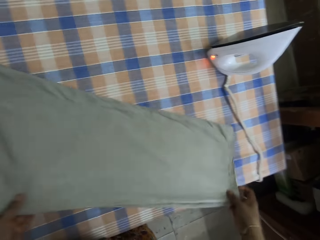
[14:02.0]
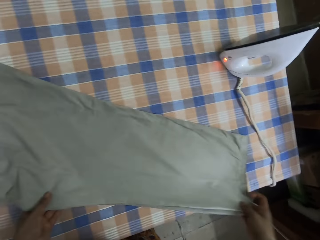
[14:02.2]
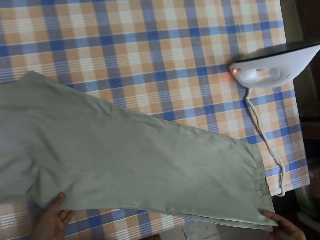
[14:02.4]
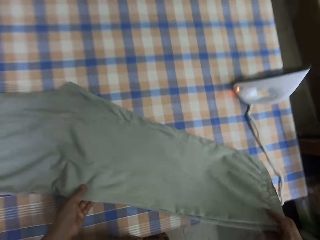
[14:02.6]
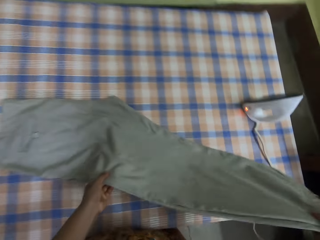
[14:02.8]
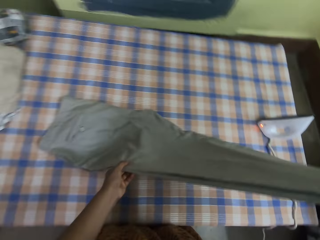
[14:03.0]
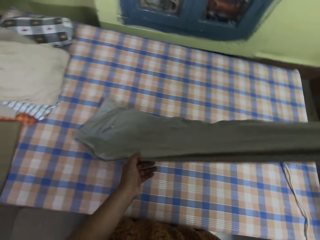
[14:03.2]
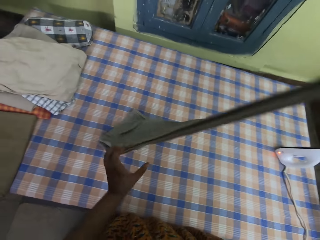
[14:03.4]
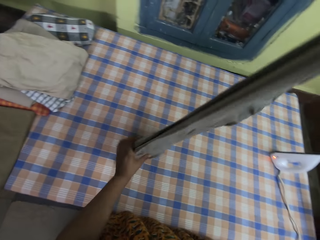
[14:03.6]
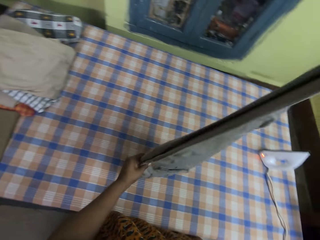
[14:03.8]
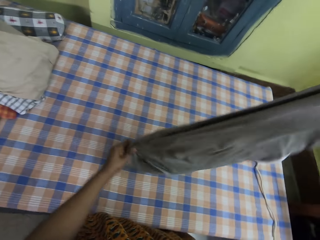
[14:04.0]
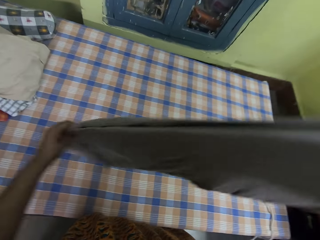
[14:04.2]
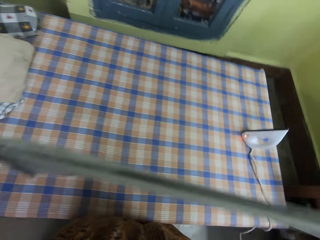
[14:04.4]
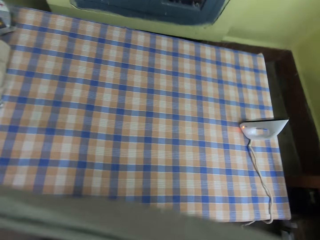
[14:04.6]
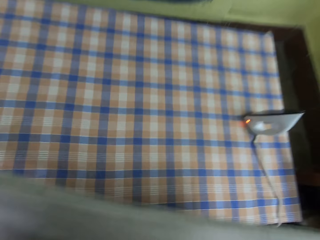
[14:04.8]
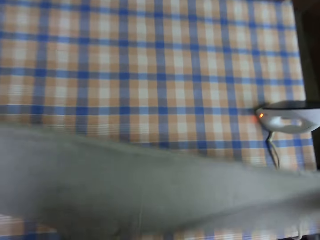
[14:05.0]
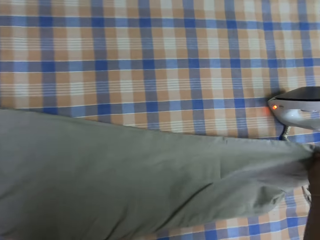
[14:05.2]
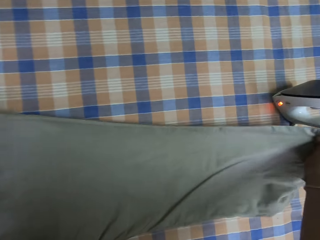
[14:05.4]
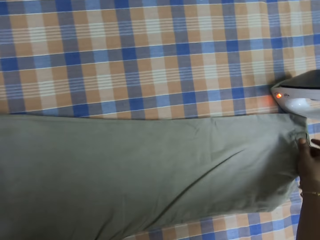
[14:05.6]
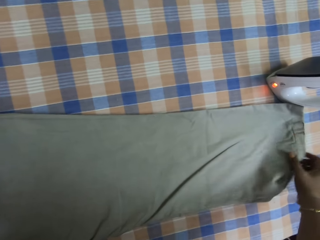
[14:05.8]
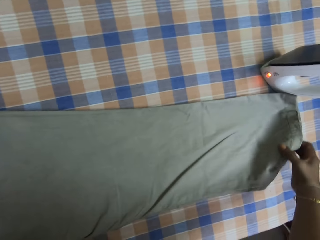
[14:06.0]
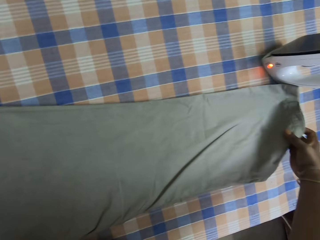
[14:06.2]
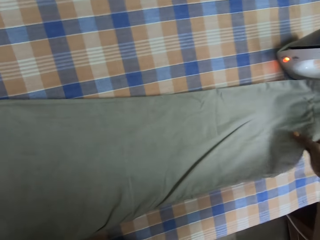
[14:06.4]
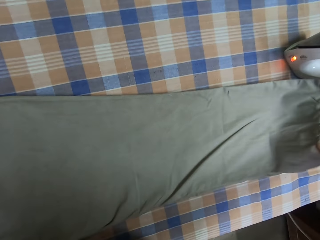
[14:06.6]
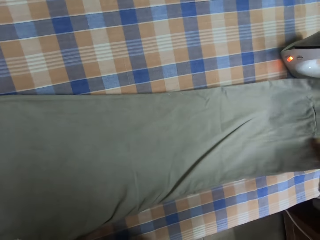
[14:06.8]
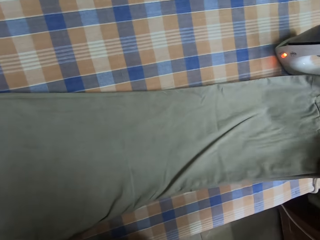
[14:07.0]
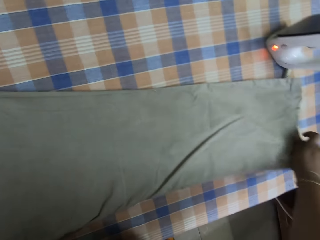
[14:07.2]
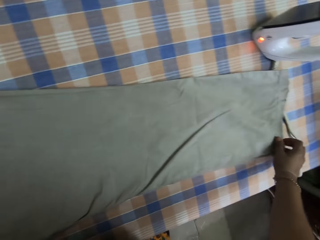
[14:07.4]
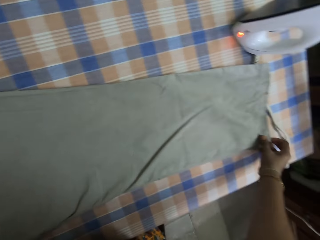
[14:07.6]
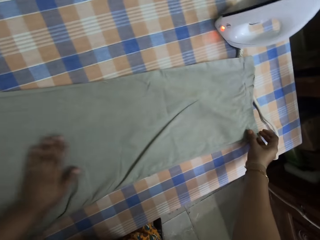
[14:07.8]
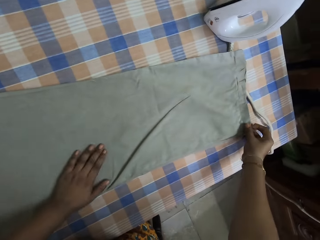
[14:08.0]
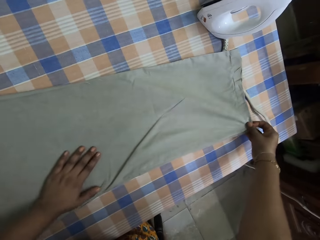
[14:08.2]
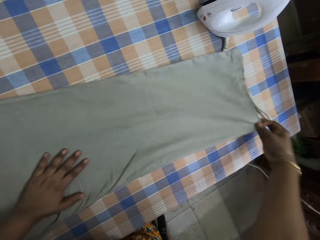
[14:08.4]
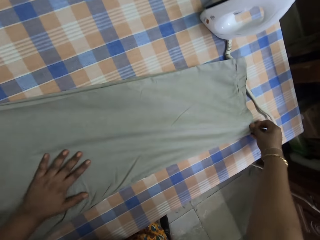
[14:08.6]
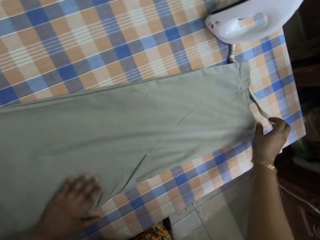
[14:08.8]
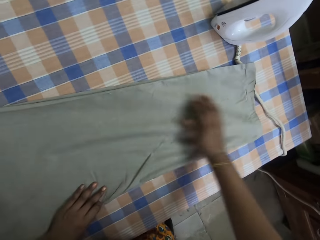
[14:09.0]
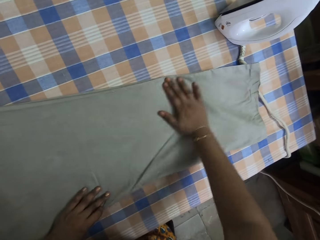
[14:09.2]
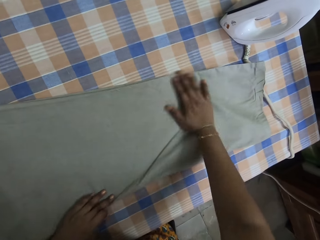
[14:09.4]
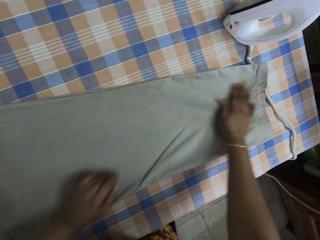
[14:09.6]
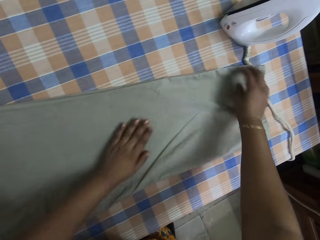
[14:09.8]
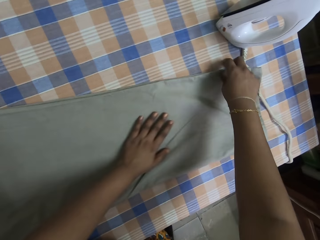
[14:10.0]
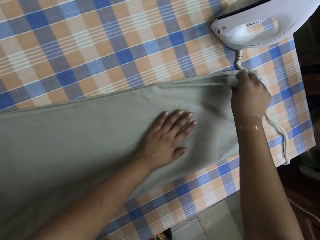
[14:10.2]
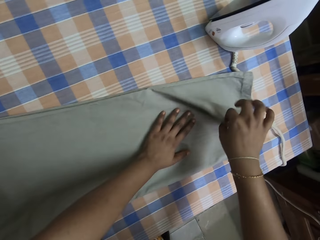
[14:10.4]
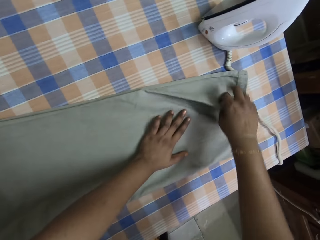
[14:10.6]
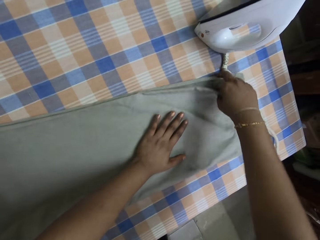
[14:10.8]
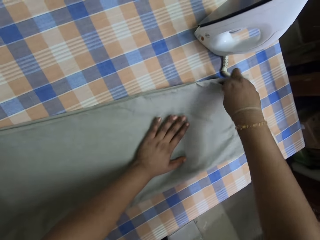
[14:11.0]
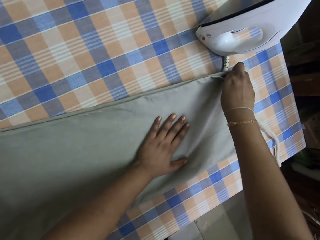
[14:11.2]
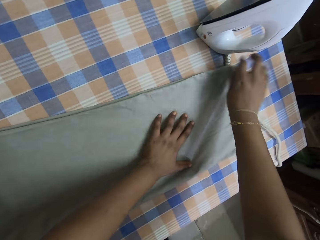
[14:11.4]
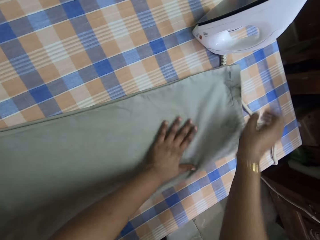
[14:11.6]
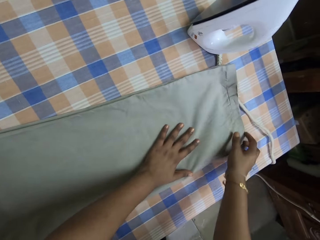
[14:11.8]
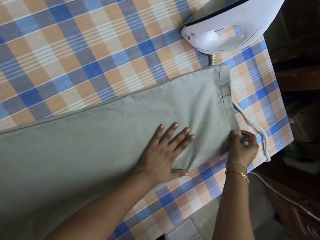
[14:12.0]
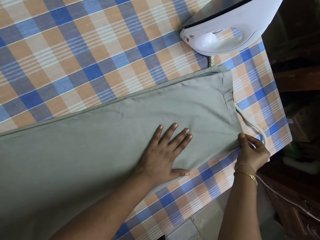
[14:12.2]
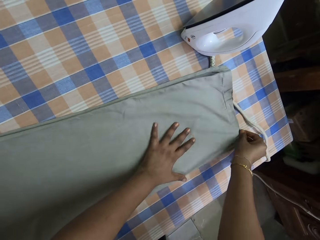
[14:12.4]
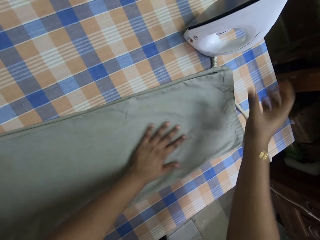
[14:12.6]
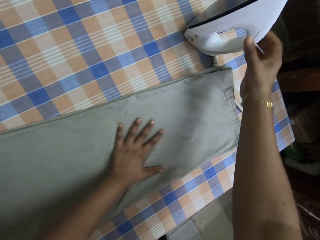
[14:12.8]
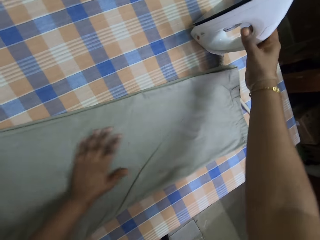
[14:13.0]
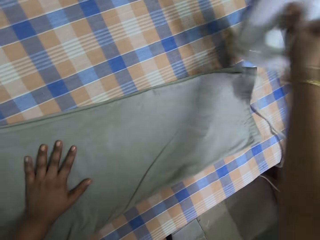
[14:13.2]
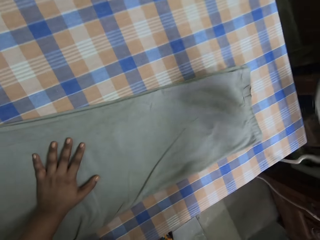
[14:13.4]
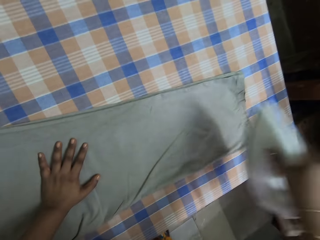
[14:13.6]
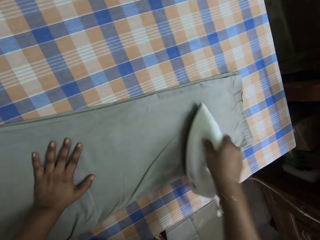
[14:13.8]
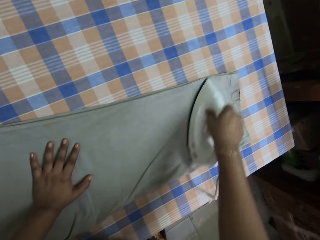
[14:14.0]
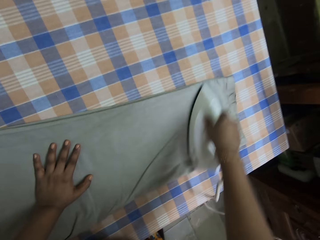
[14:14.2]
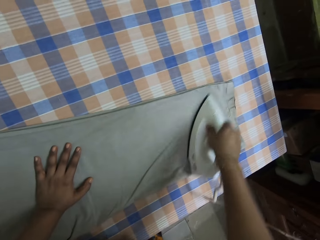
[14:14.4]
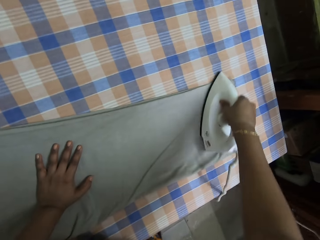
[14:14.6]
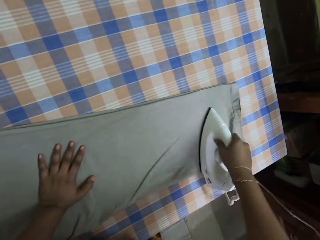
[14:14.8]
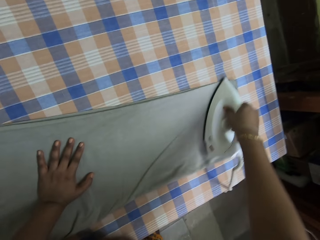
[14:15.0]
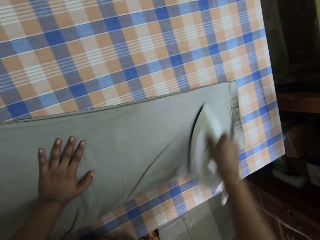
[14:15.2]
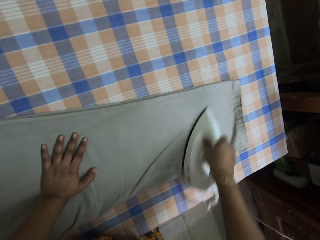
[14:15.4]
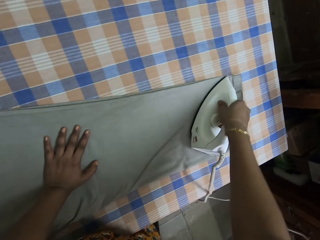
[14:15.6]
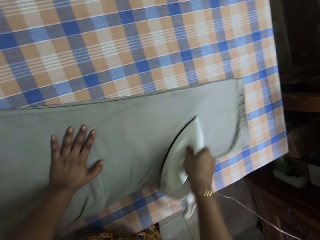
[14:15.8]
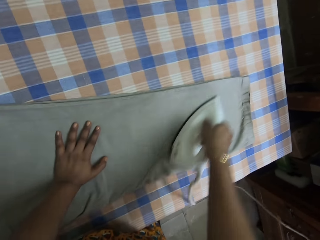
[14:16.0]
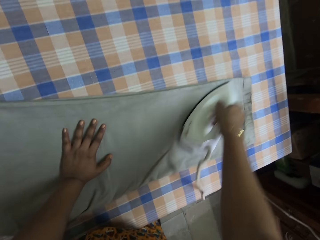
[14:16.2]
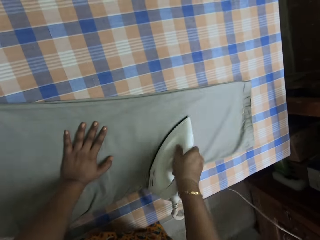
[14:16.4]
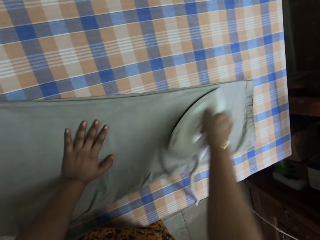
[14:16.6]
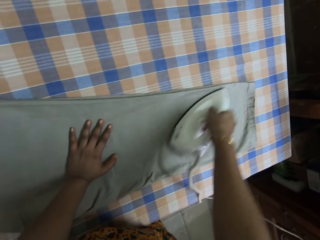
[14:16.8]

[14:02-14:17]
The camera wearer lifts the pants, turns the pants upside down, puts the pants on the table, and straightens the pants. They take the iron box and iron the trouser.

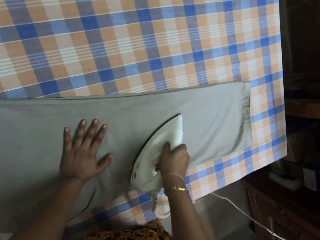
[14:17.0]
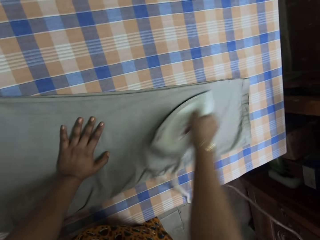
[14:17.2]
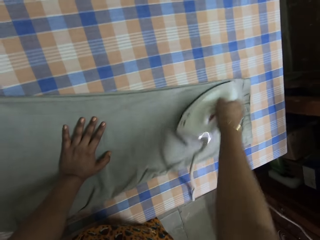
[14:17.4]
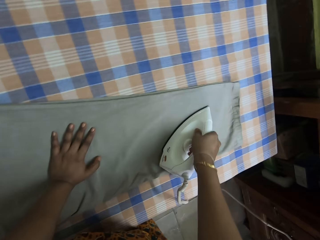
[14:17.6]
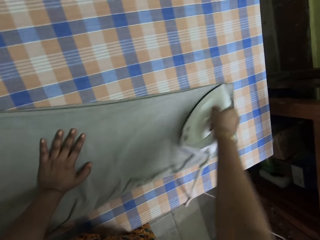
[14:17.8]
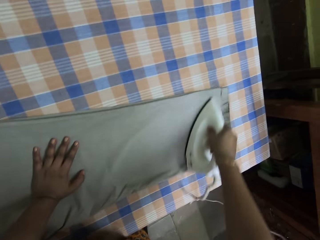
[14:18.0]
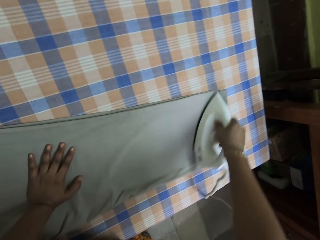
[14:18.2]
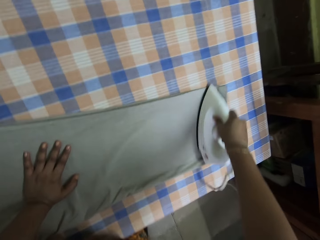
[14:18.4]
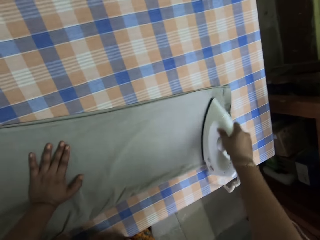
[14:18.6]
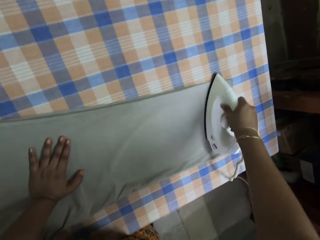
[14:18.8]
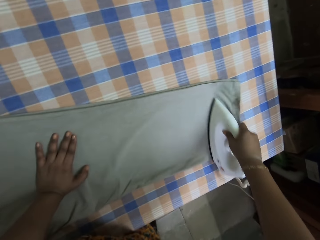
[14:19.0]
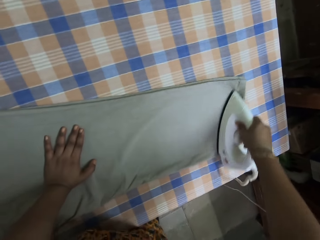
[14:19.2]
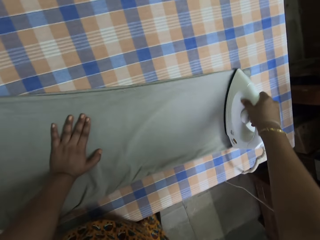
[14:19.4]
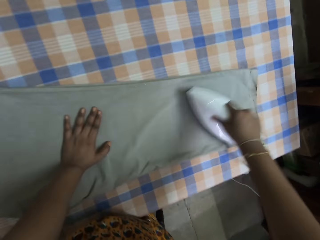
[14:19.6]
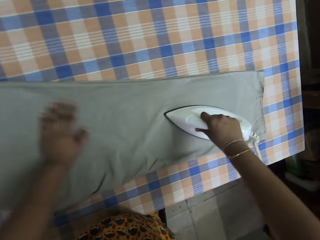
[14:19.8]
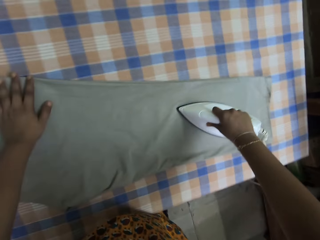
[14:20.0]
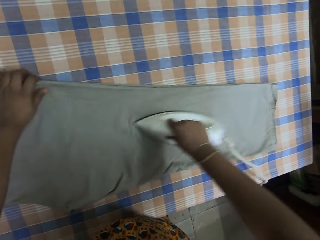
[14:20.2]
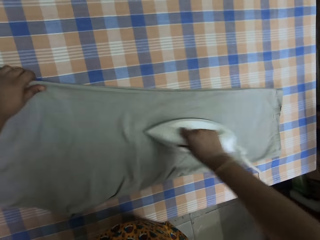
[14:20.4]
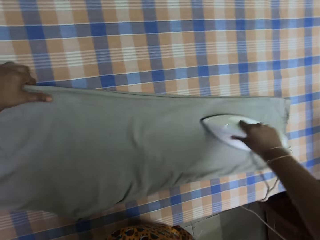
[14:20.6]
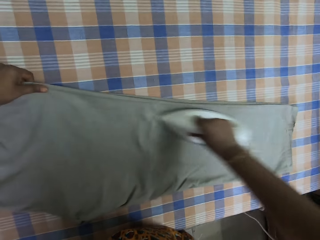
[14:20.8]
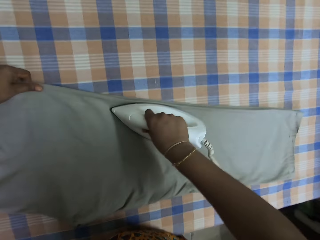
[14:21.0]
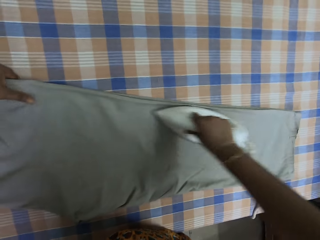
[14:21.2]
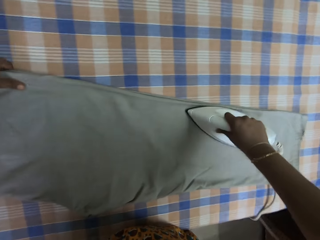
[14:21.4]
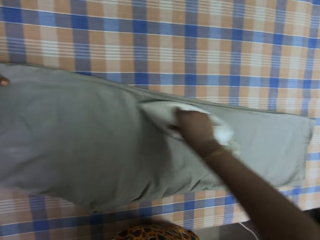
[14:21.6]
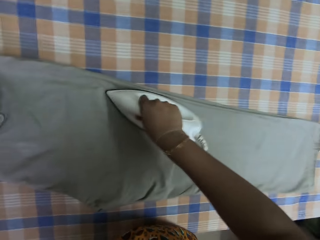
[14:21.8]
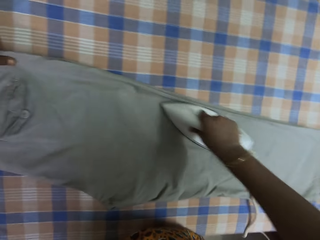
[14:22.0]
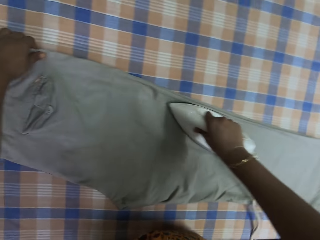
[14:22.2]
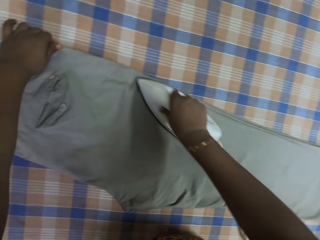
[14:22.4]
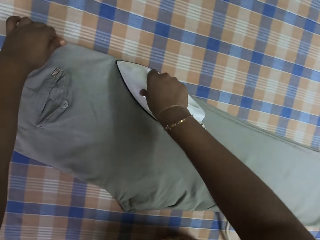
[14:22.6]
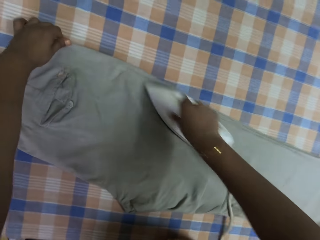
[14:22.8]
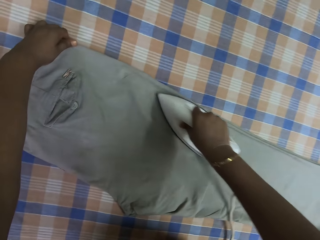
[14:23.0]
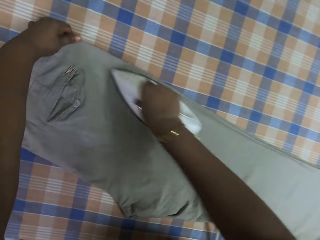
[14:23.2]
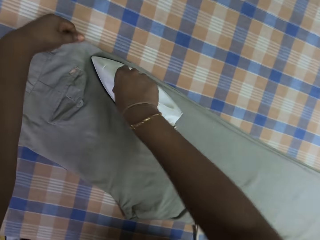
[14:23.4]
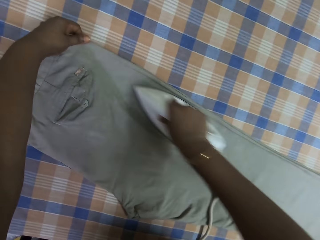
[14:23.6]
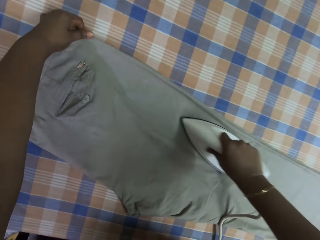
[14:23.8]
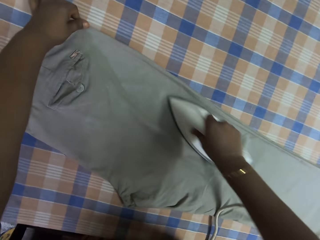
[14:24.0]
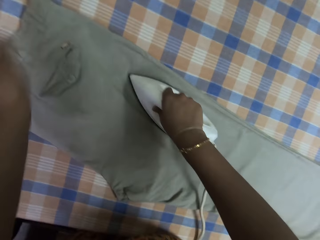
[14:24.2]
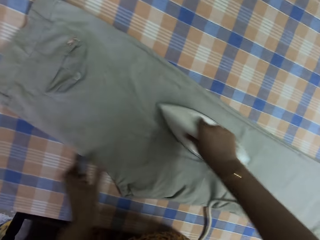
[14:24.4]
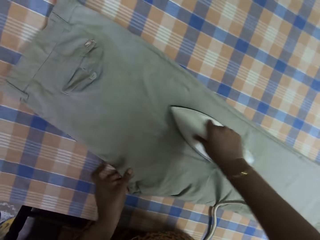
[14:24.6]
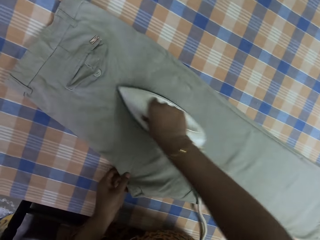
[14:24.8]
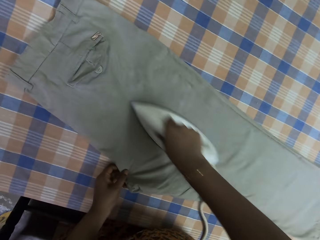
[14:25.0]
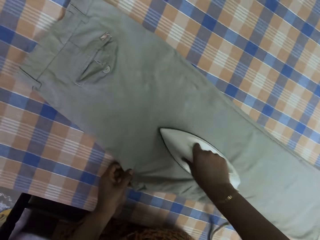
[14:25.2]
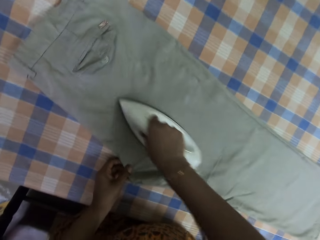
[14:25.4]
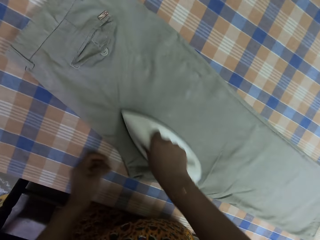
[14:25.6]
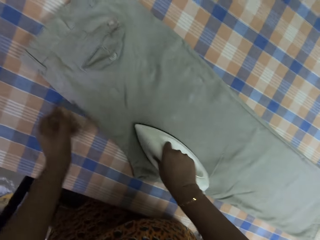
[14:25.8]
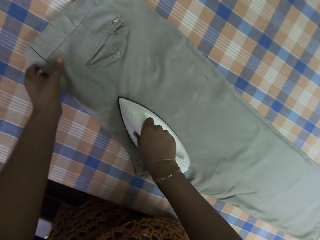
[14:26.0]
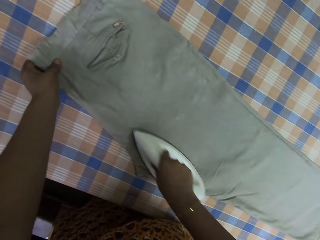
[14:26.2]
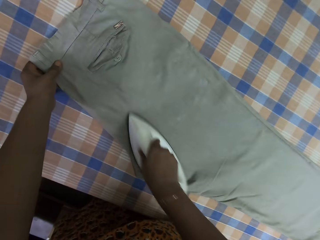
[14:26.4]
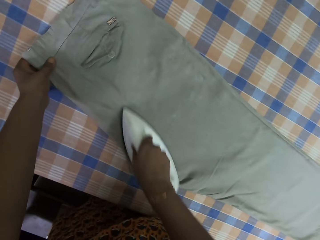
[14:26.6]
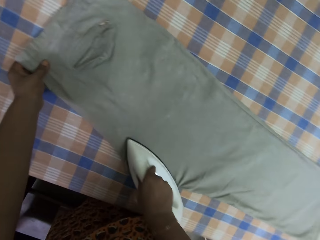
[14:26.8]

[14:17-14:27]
The camera wearer moves her left hand on the pants.
